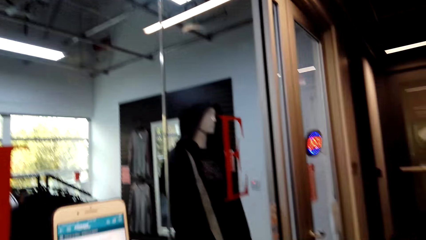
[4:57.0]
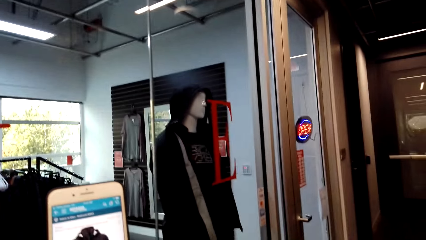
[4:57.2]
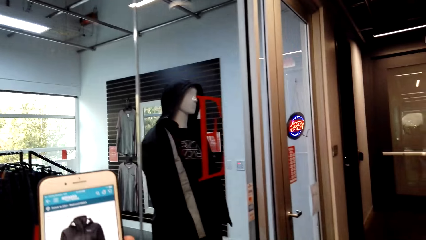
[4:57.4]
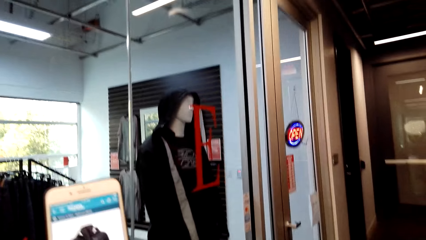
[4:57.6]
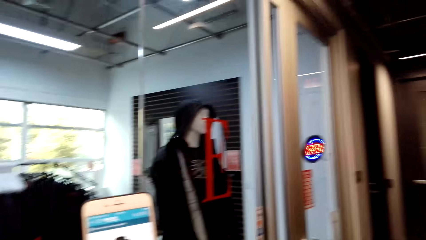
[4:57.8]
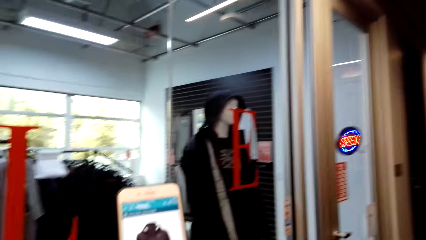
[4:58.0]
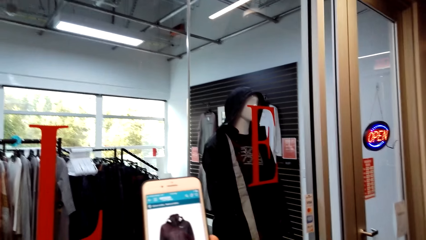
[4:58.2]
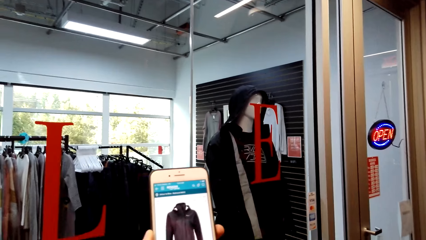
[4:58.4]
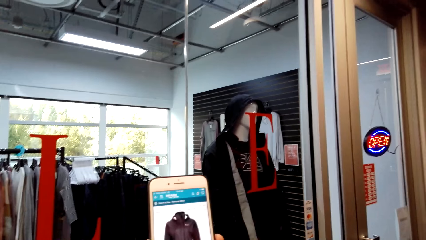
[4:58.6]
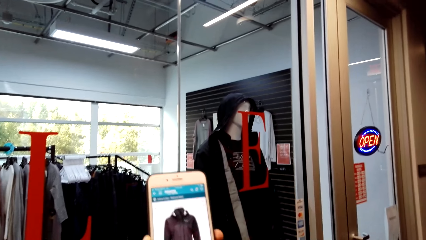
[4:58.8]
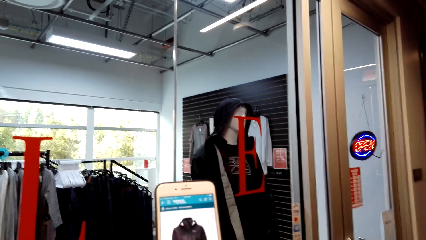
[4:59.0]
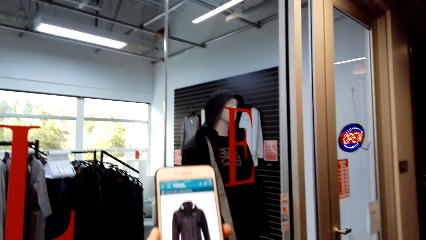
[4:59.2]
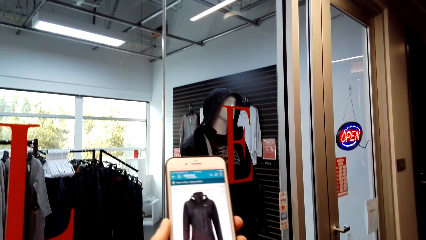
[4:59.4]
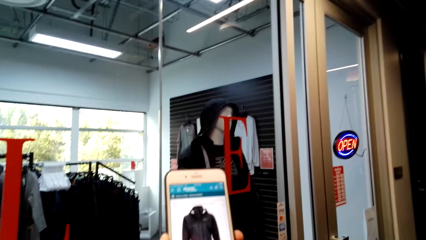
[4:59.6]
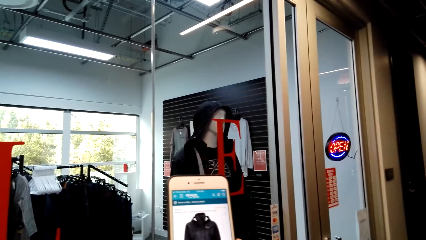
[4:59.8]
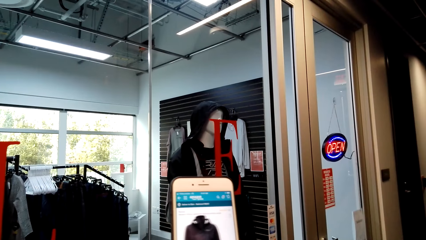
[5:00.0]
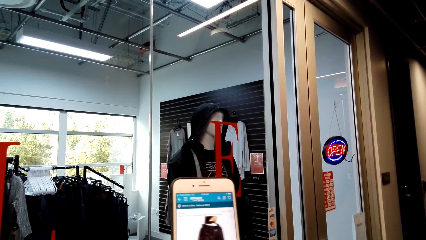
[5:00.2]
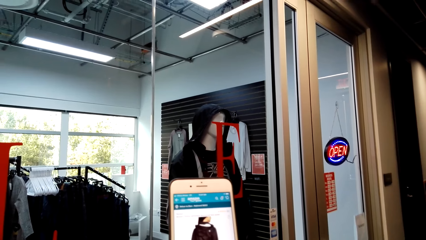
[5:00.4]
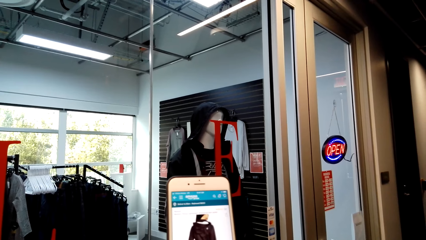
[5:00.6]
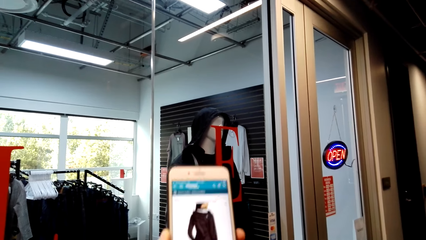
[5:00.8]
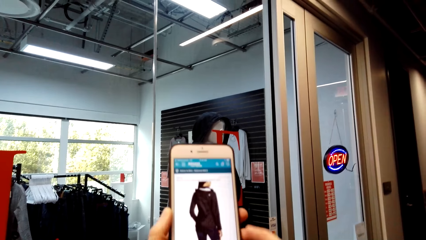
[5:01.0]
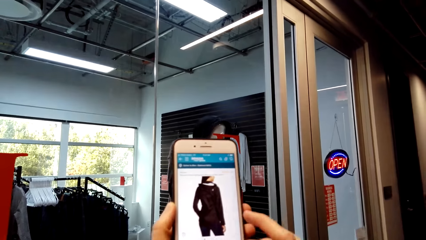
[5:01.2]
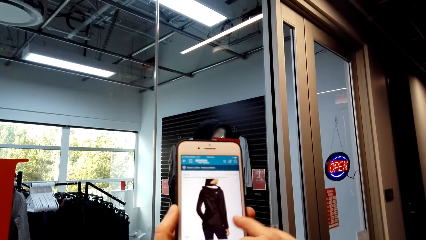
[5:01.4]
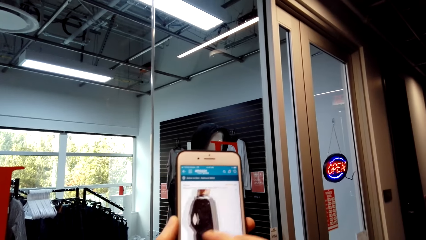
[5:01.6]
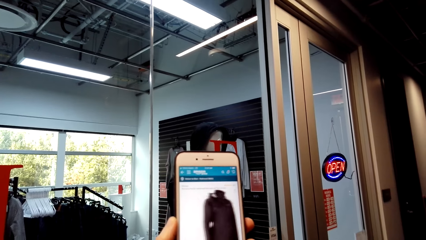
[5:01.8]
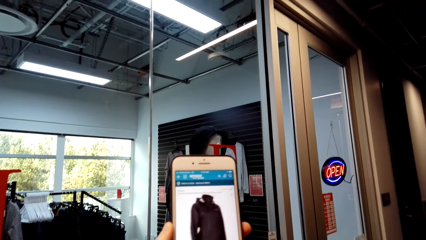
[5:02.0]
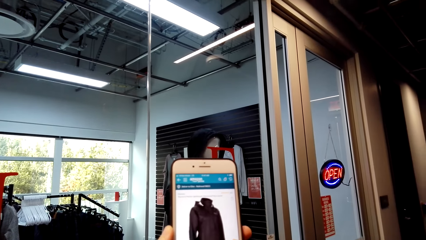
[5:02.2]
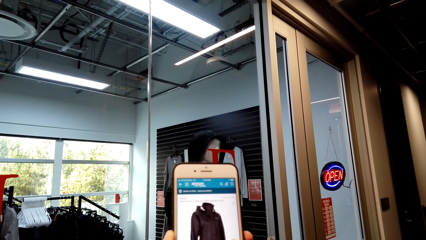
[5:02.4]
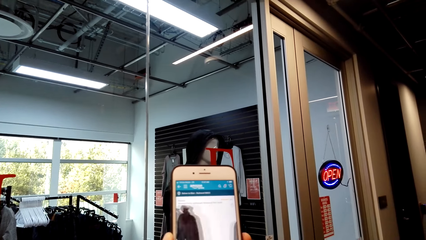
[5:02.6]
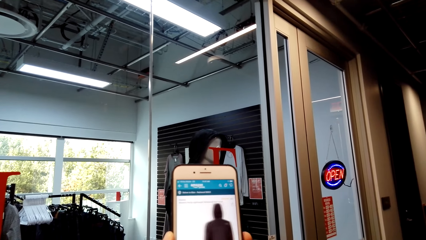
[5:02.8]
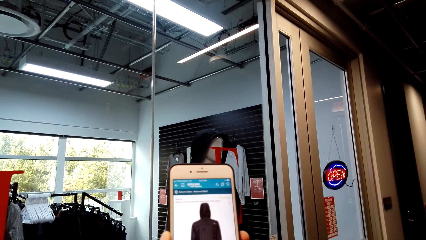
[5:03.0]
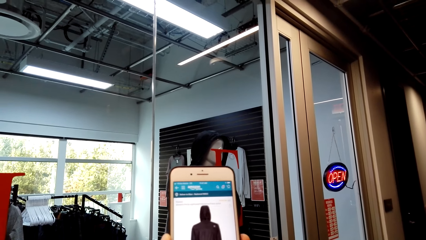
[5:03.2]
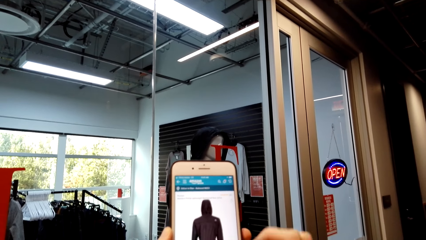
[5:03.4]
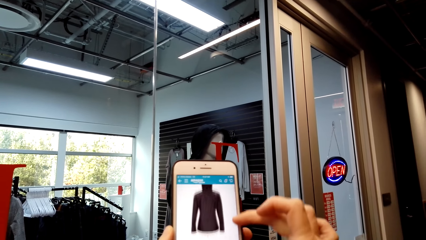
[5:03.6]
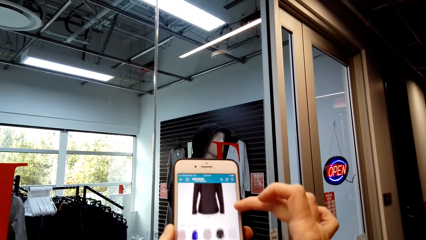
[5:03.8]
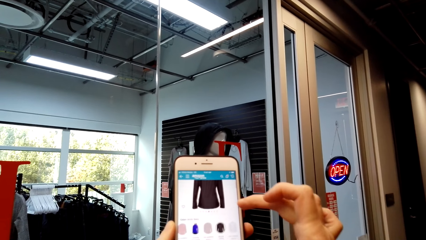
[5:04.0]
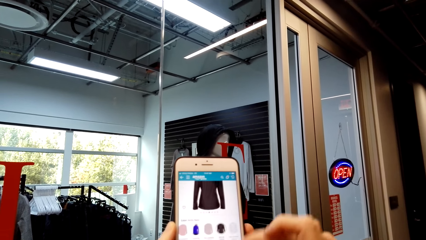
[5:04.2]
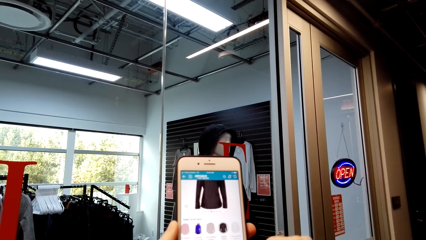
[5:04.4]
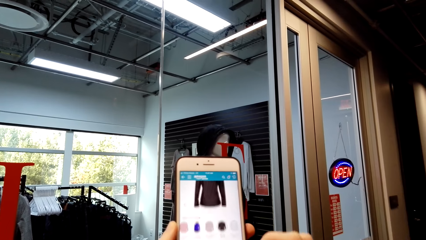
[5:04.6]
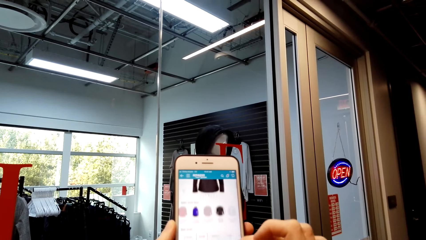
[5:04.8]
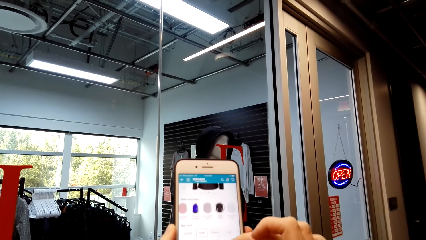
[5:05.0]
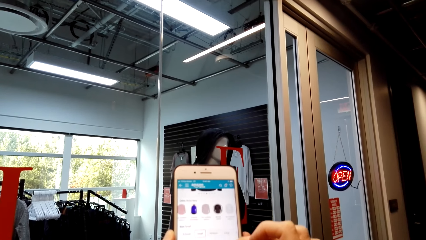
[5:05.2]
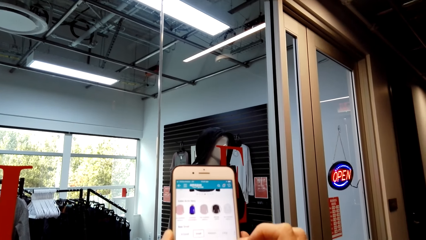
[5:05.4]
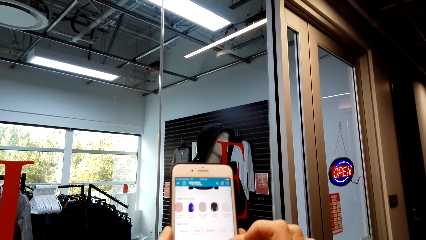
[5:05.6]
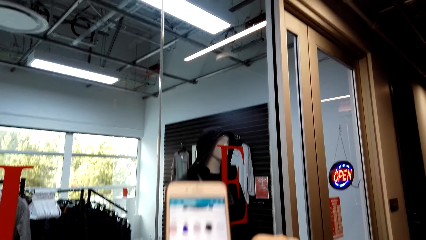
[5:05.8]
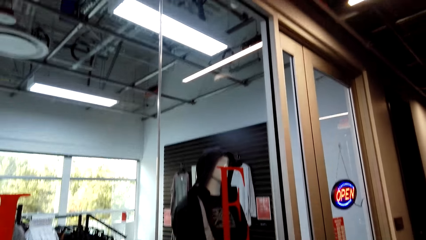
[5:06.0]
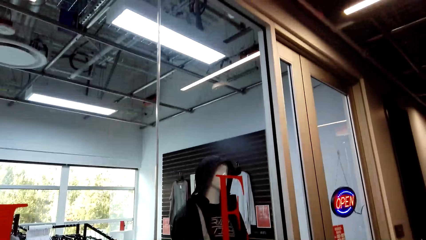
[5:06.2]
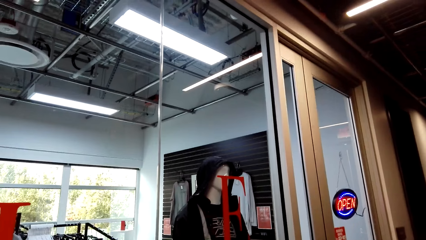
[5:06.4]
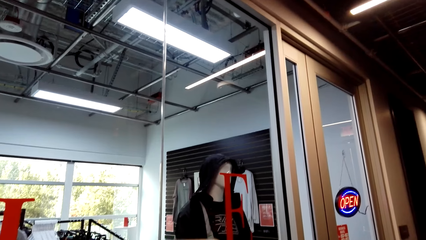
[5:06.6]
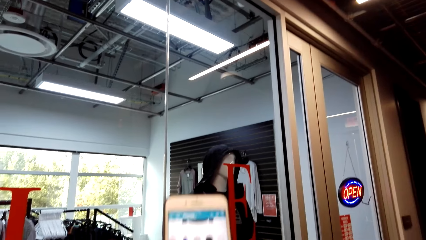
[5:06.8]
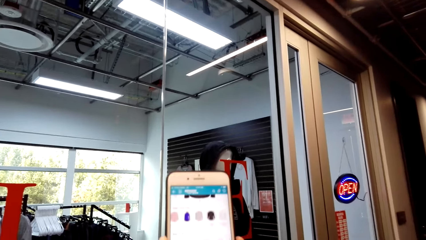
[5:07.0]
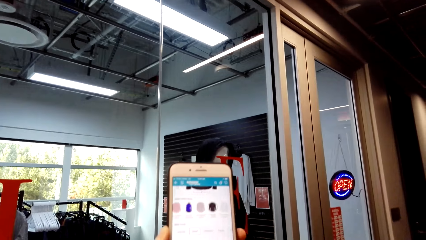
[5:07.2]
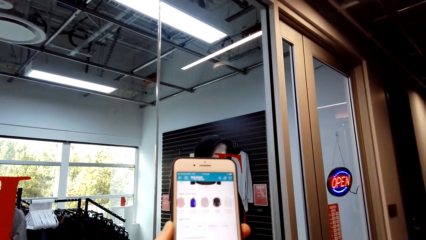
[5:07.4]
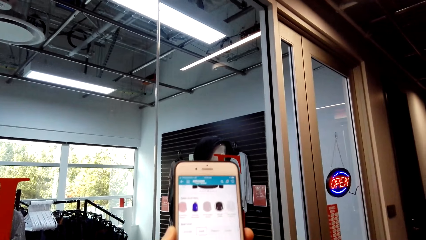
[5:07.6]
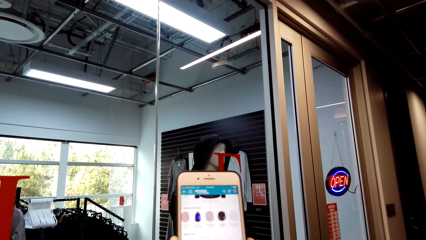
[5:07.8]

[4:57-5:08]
The camera wearer swipes the phone.

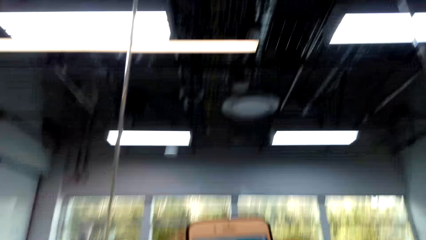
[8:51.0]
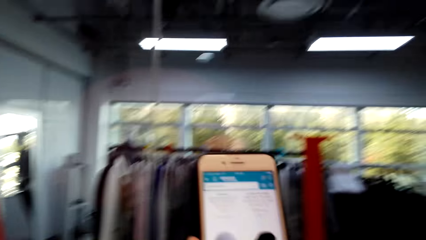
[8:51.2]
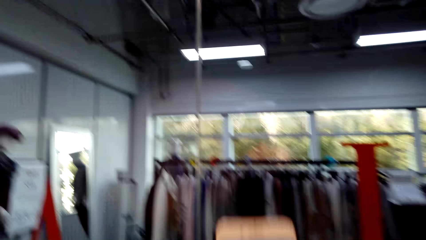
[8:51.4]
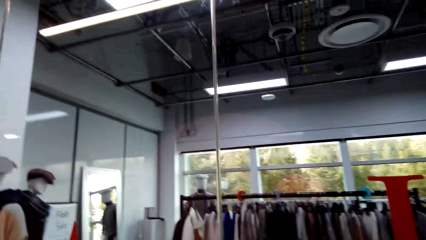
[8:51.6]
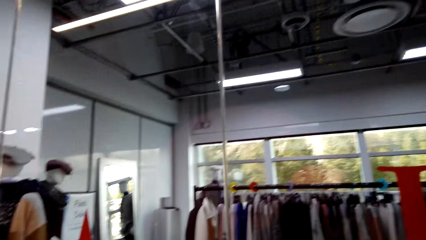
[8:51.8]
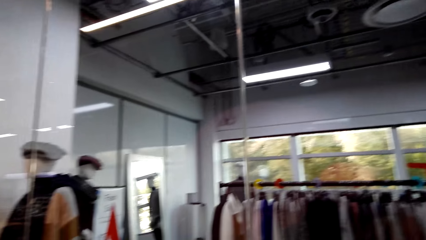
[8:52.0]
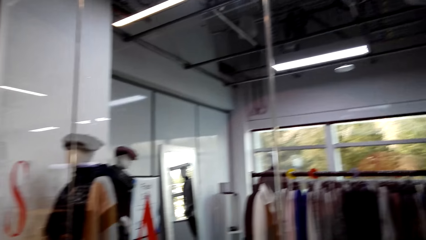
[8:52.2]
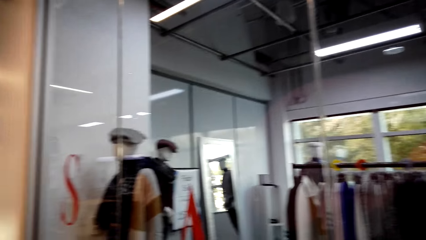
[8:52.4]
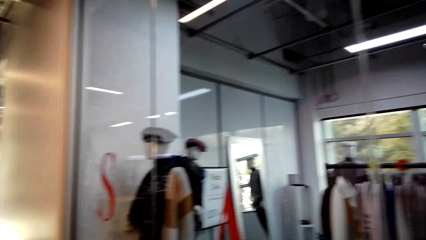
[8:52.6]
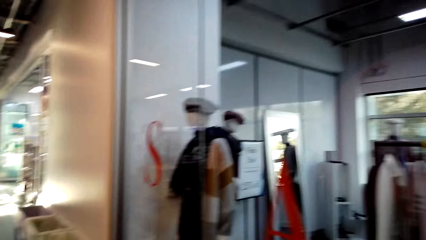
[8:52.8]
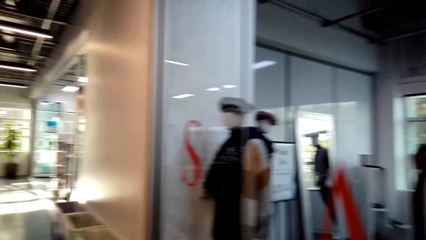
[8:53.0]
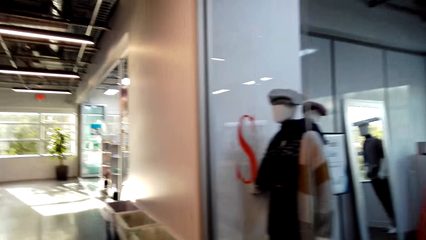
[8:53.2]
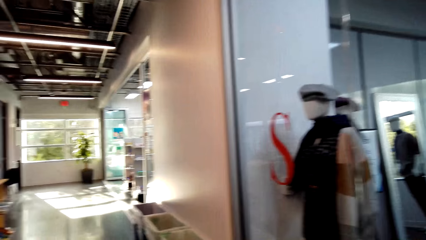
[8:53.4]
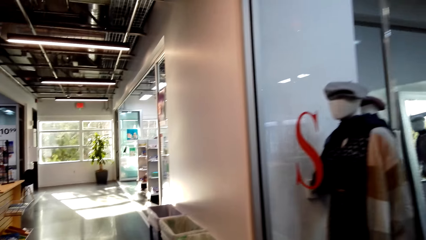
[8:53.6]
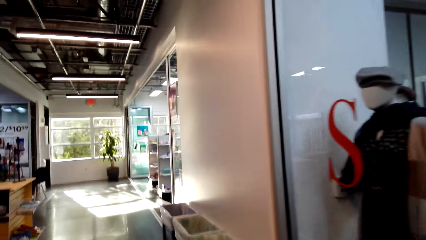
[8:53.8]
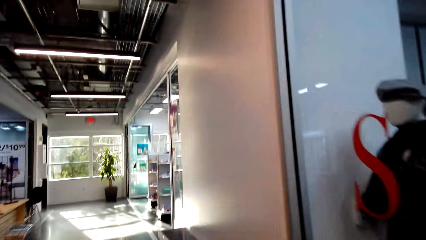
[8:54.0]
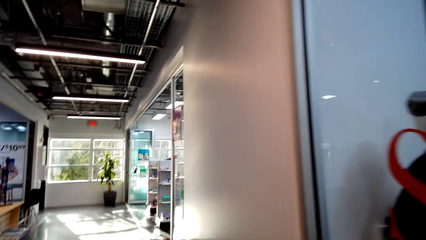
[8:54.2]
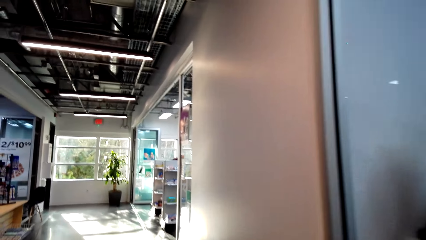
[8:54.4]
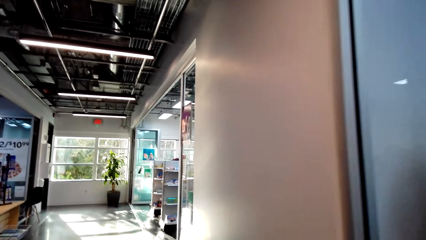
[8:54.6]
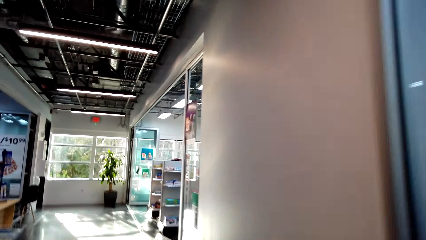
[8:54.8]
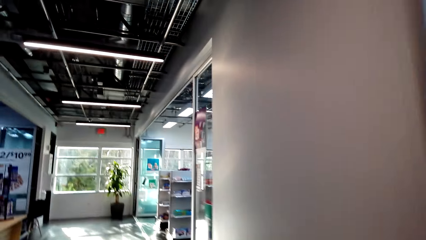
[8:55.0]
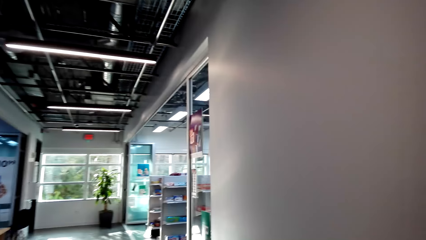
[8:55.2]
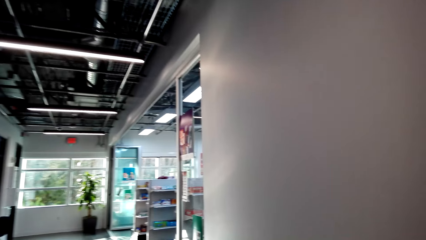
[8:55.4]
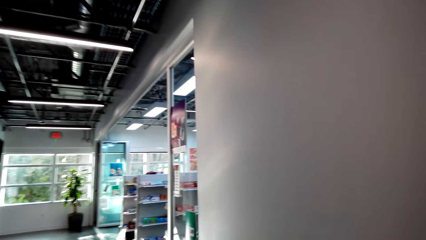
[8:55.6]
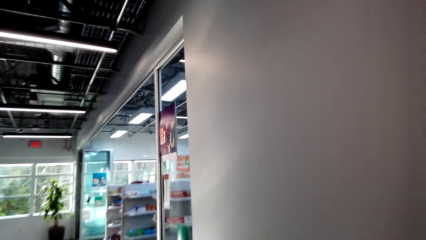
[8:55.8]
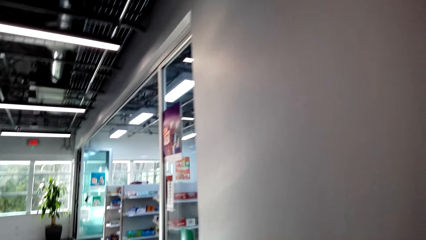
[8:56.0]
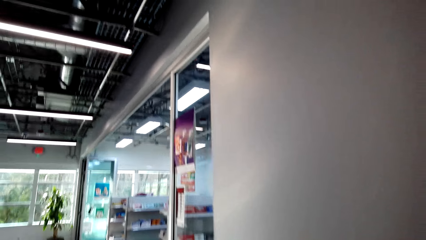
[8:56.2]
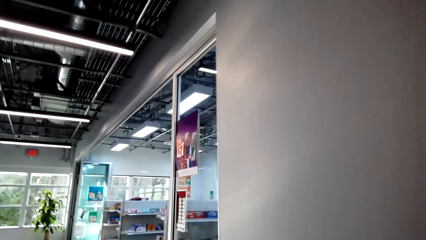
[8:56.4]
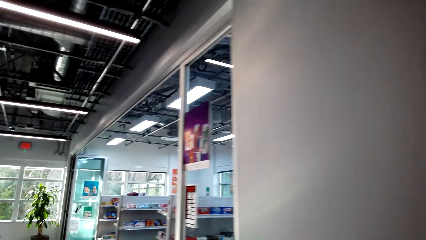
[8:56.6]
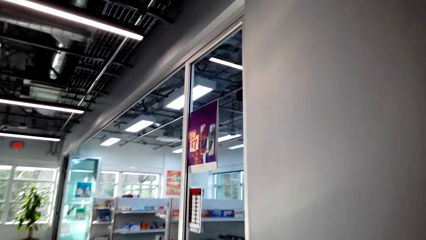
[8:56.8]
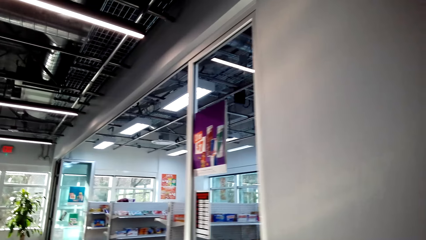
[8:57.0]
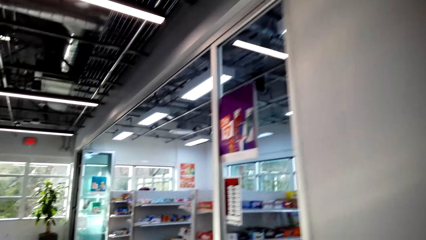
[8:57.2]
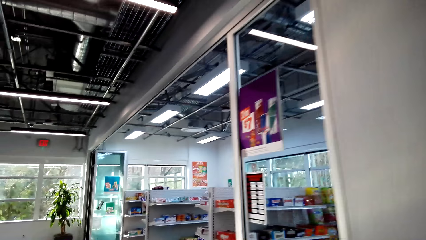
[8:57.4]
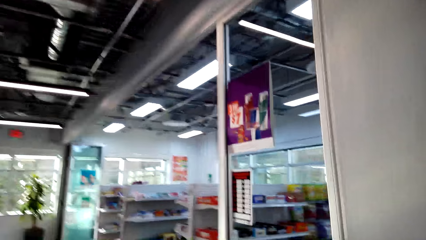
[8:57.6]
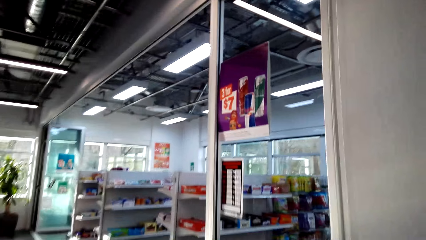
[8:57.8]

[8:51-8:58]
The camera wearer walks towards the fruits.
